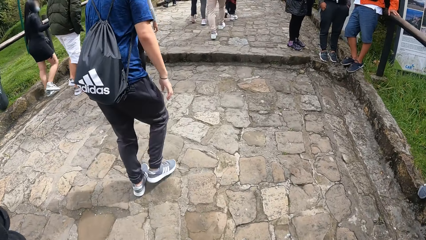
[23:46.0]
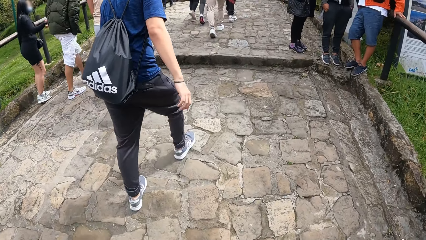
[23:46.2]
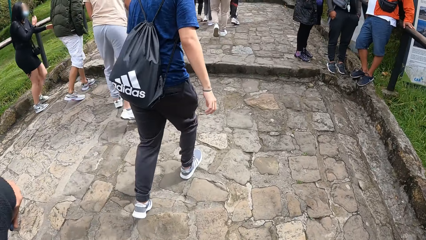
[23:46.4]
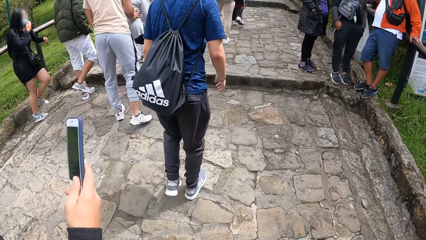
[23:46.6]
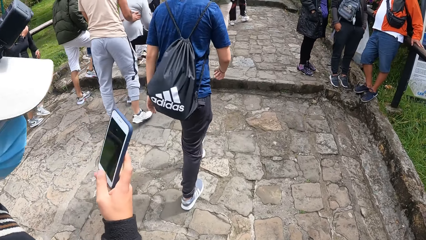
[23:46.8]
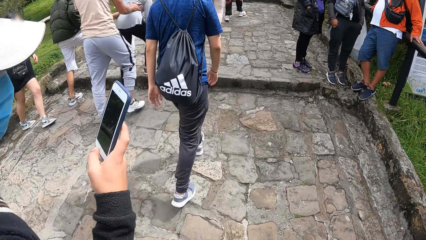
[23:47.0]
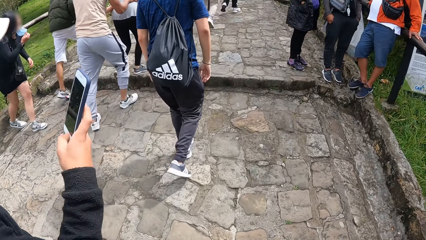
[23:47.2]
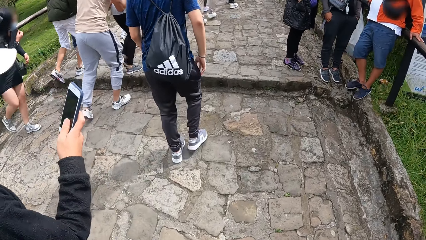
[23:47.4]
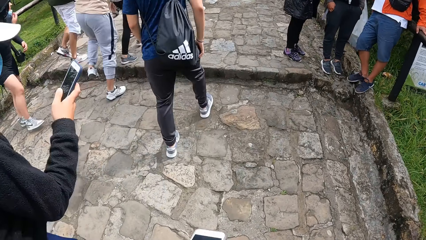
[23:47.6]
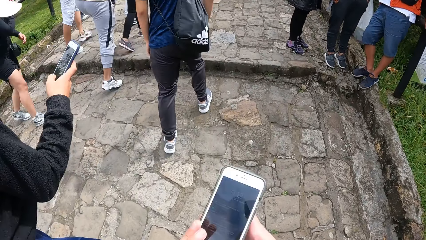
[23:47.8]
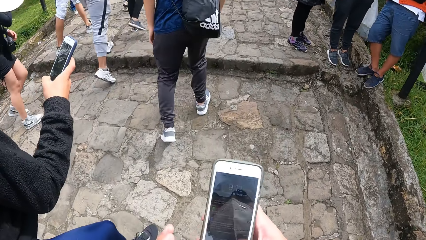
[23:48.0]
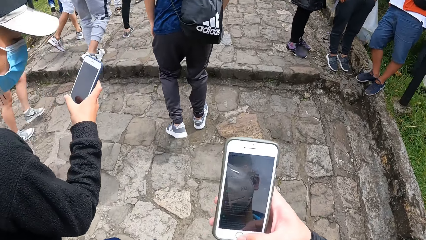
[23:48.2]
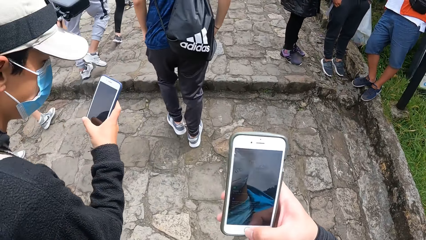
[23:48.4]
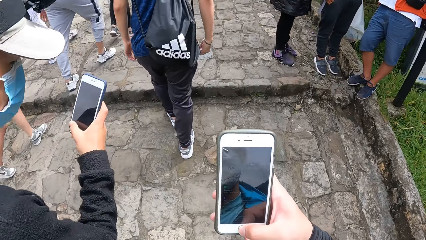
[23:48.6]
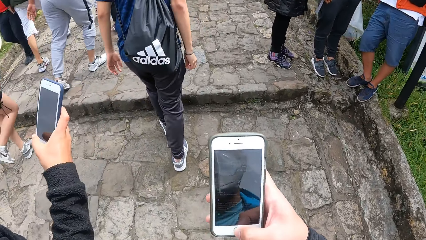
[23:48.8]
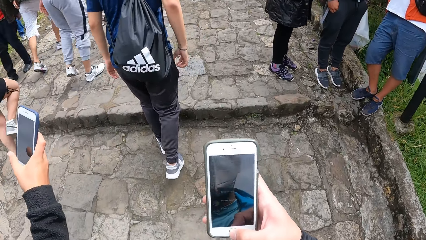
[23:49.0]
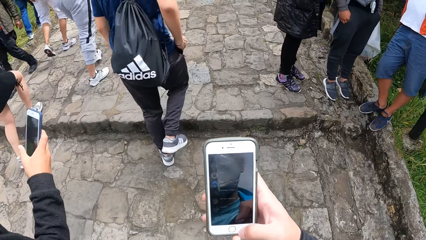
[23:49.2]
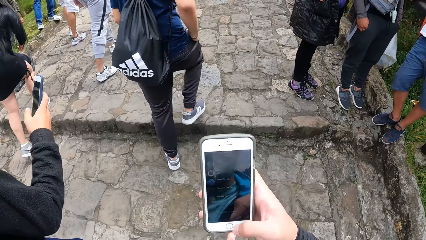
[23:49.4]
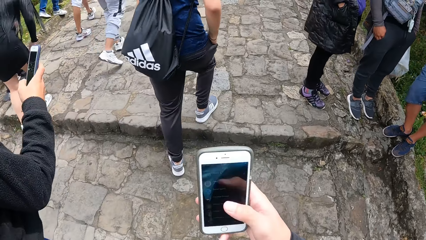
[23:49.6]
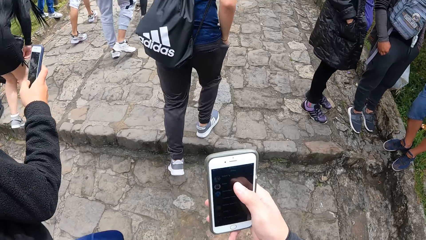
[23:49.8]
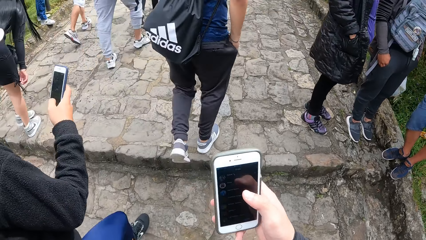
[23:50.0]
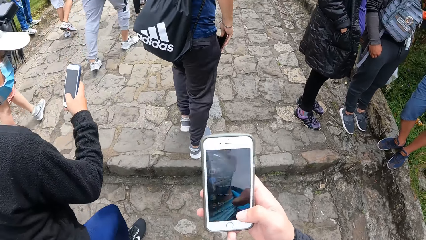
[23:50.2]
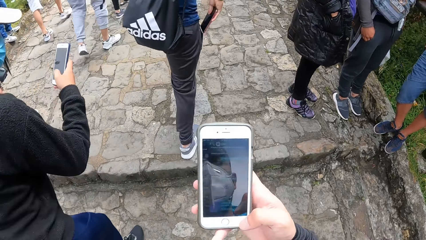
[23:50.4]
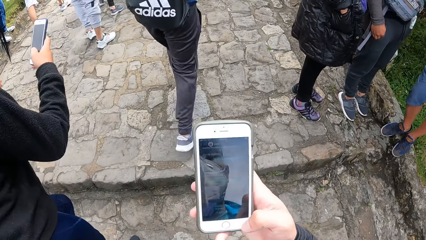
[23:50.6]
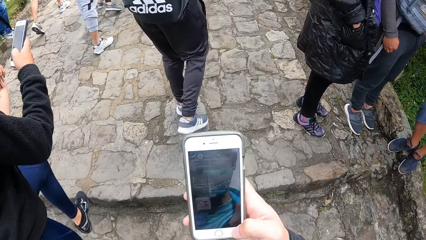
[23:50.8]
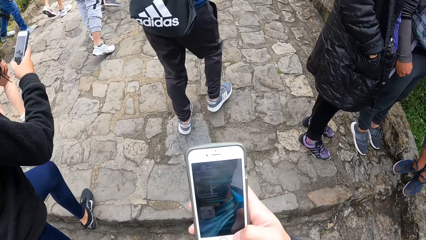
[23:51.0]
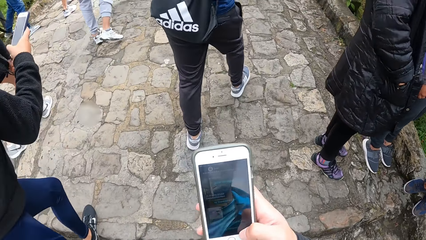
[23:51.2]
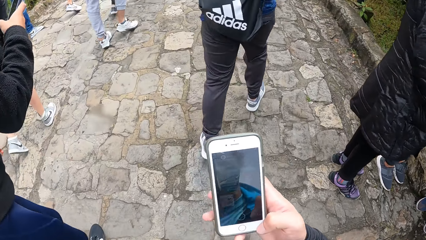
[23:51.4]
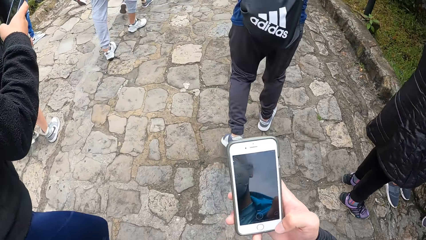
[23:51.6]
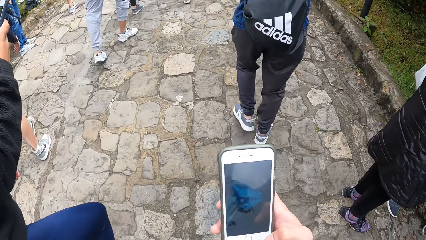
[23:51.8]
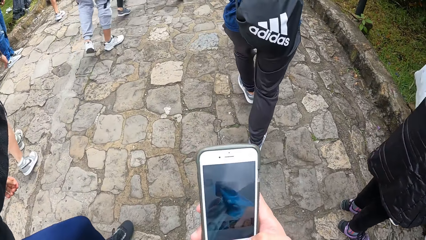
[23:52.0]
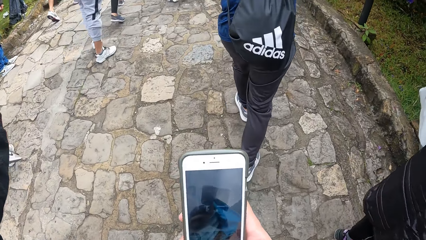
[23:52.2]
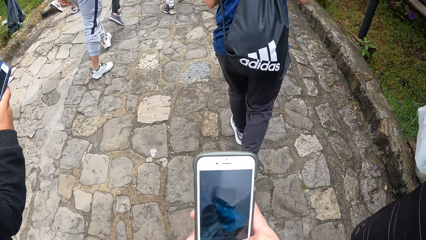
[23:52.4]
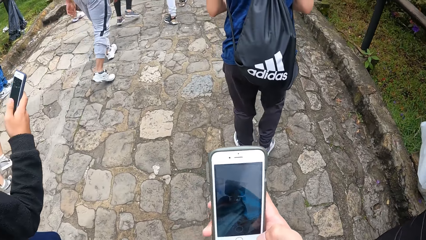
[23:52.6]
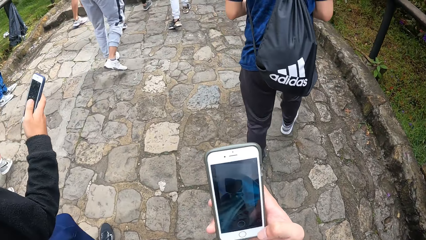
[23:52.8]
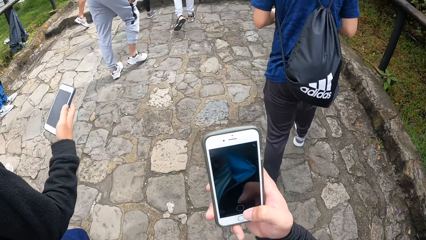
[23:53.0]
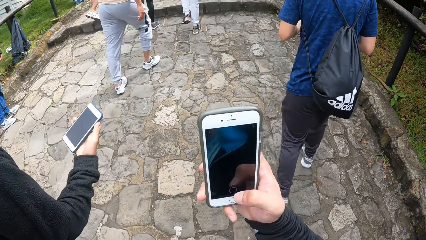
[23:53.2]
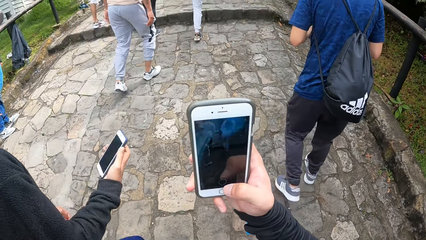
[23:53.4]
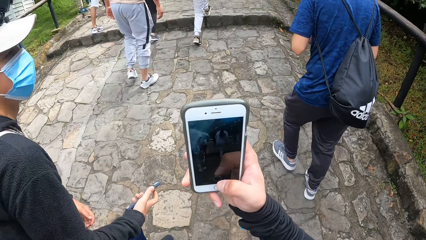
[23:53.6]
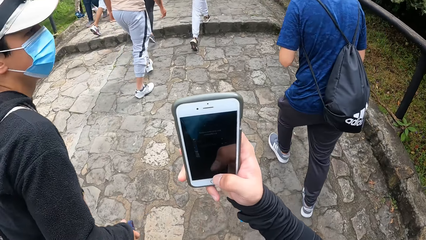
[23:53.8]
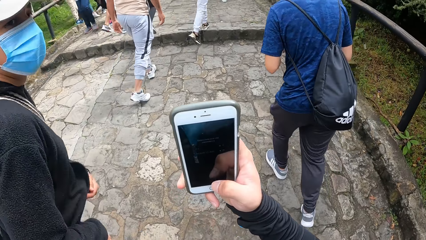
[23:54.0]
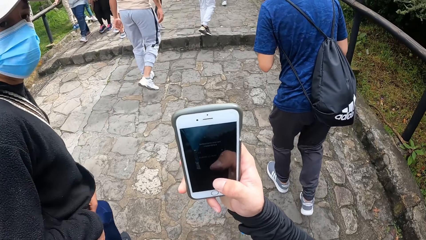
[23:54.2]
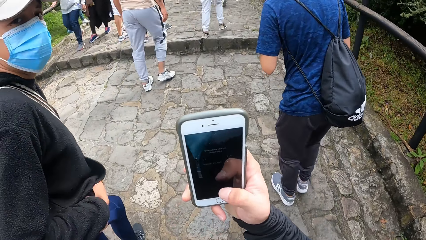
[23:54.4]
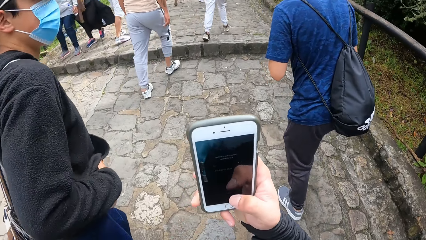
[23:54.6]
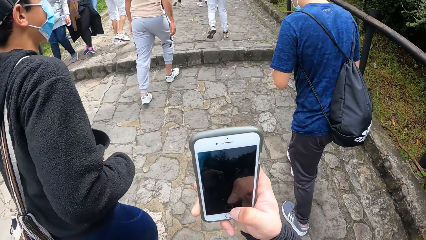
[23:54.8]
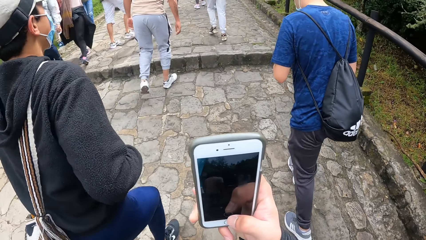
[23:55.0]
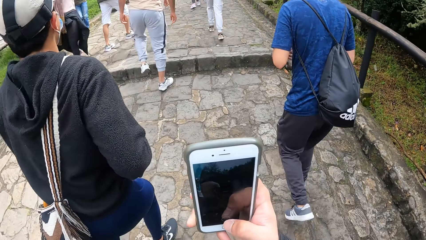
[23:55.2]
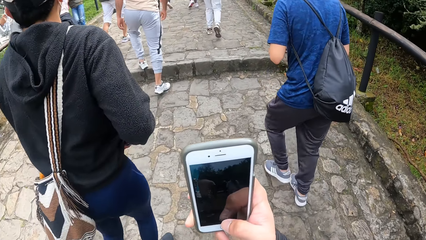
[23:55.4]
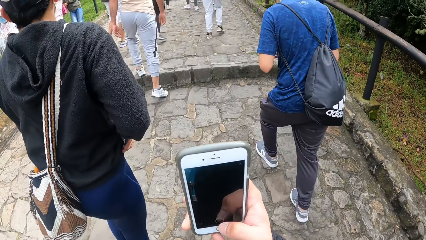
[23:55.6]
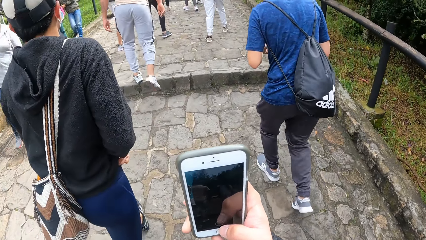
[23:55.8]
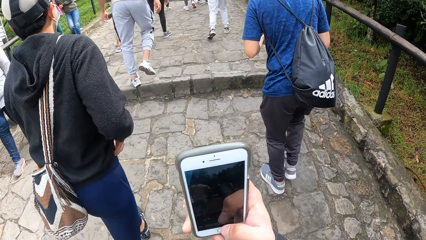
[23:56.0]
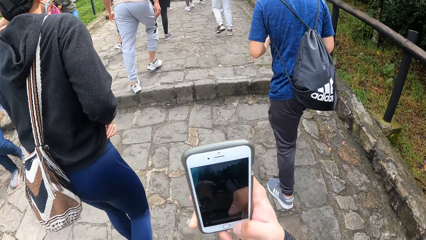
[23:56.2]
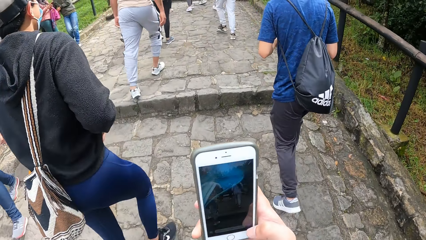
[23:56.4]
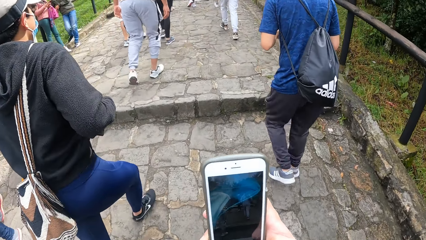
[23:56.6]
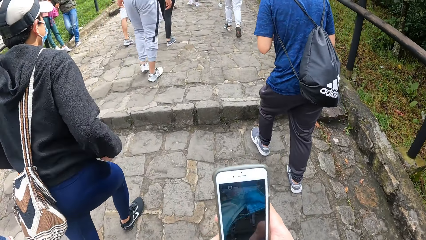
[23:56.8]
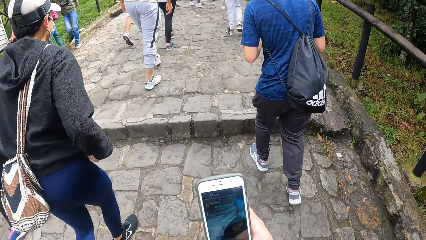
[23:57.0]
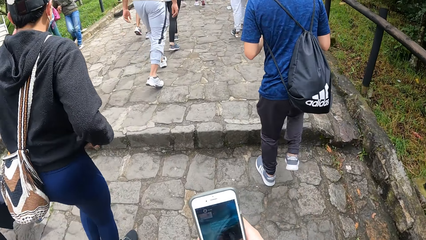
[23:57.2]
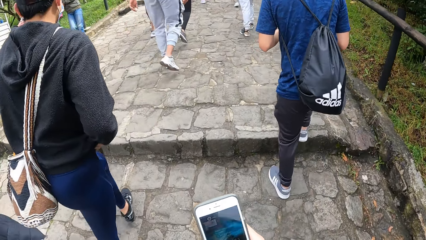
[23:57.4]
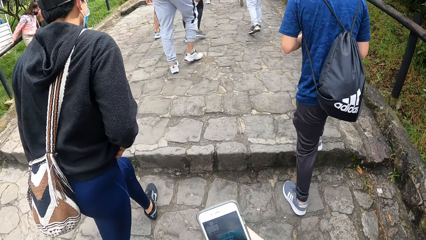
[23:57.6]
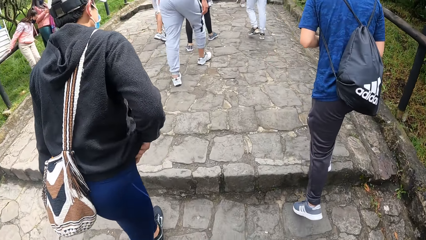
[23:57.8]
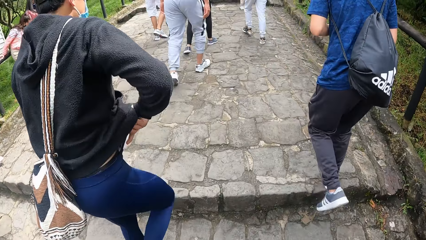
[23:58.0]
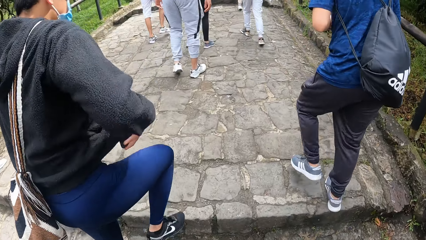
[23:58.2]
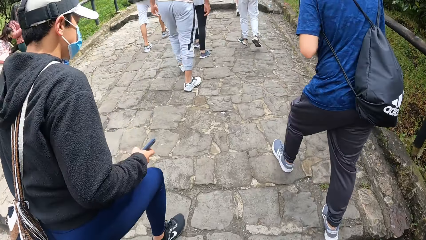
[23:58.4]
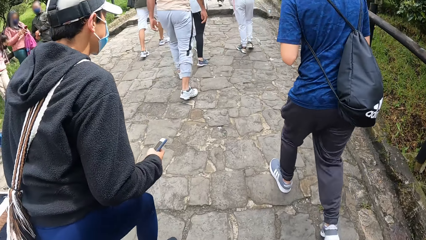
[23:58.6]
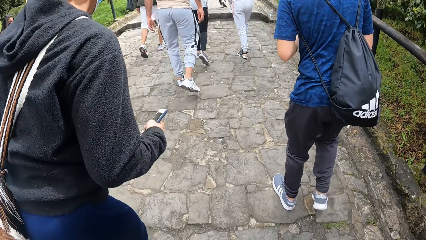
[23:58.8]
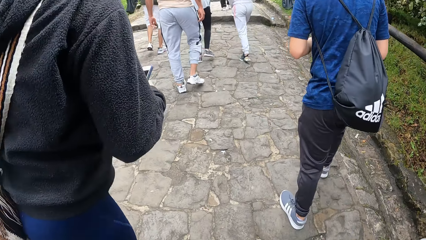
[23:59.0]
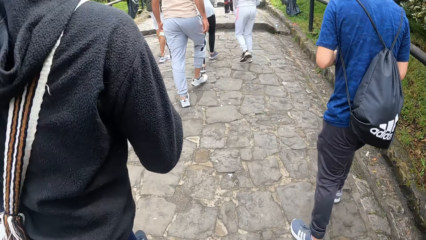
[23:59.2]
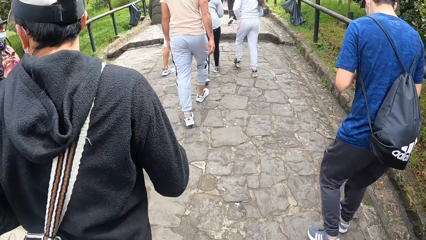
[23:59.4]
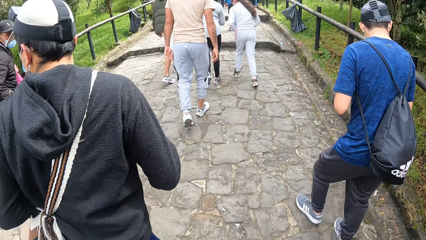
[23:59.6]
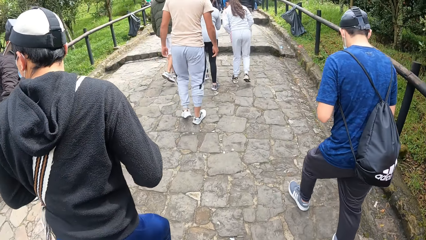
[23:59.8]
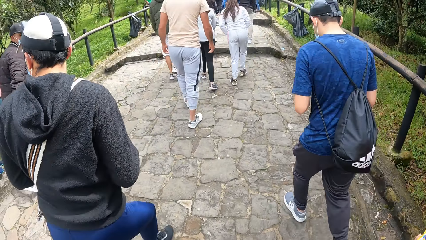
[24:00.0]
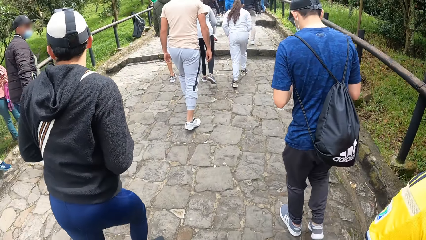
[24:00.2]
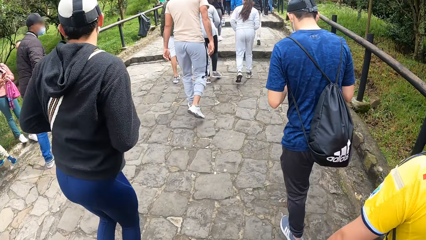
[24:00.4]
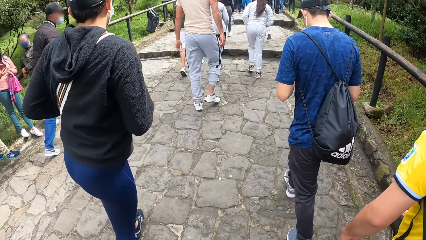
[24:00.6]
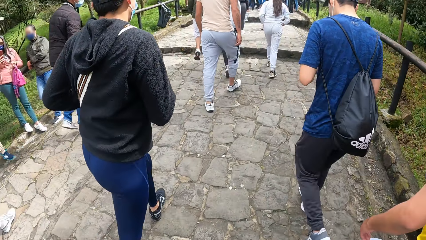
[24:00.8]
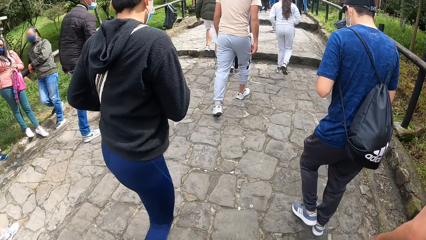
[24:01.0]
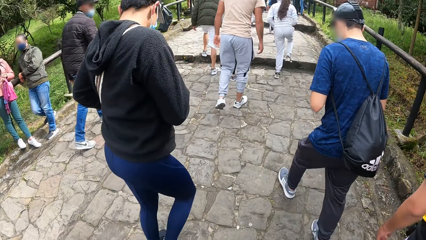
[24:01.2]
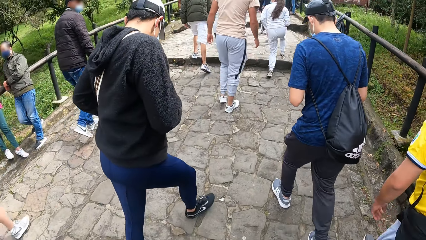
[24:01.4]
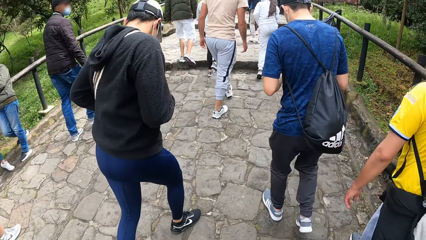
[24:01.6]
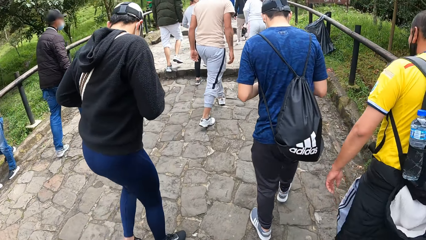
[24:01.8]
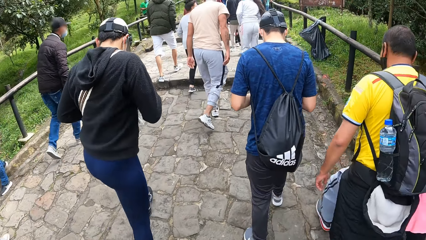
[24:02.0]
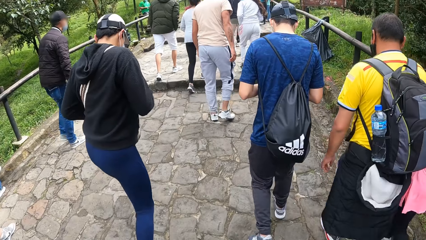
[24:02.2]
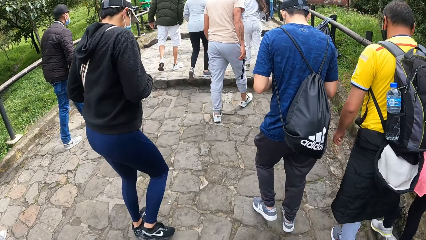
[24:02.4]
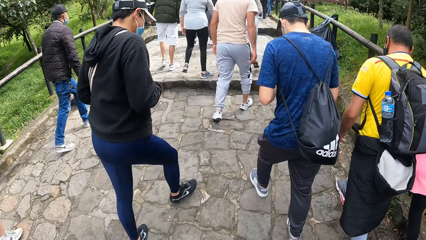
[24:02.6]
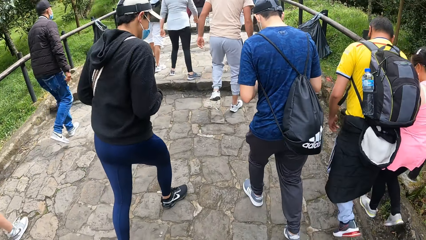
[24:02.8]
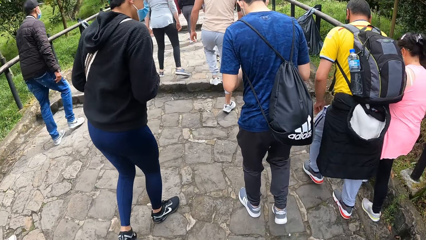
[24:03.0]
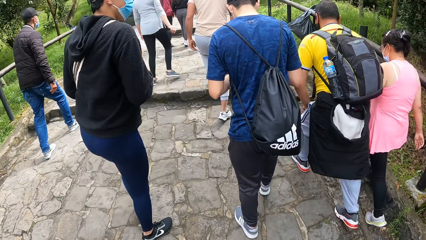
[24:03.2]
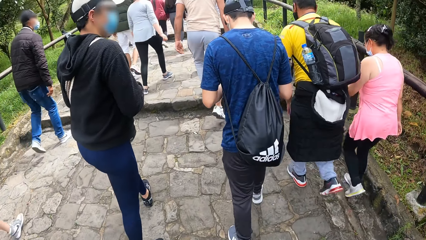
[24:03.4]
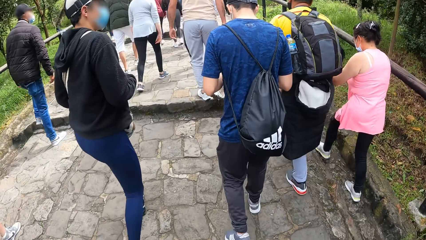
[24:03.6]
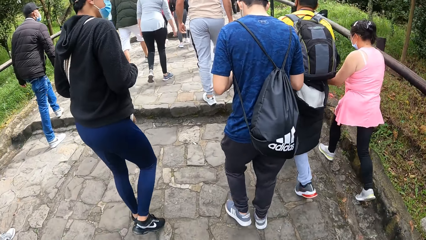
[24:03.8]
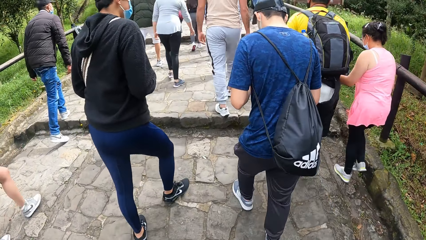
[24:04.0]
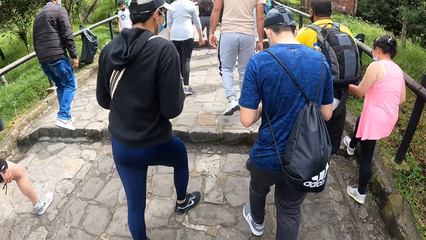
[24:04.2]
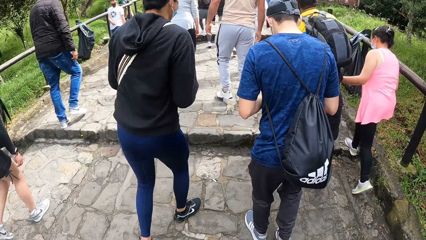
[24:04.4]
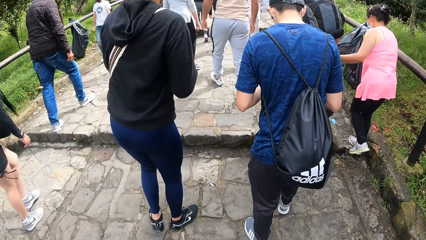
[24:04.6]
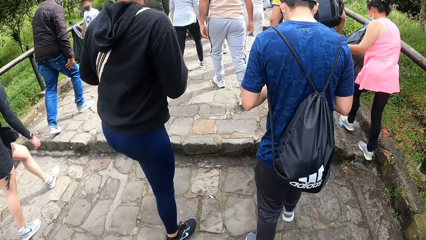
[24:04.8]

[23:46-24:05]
A man operates a phone in his right hand. The camera wearer operates a phone in his right hand. The man places the phone in his right hand in his pants. The man picks the phone from his pants with his right hand. The man holds a bag in his left hand.
